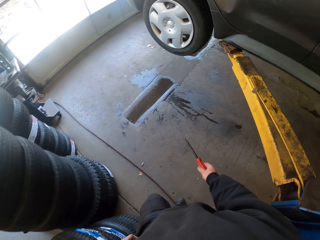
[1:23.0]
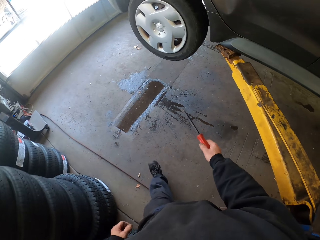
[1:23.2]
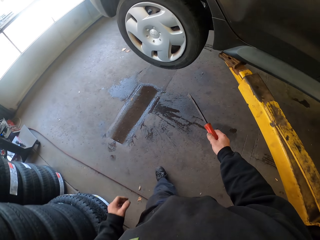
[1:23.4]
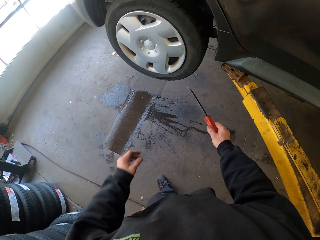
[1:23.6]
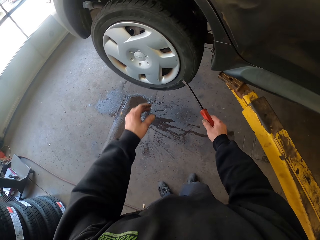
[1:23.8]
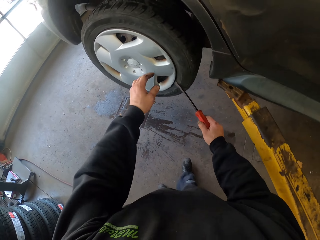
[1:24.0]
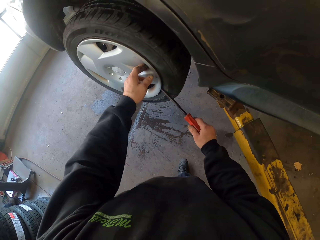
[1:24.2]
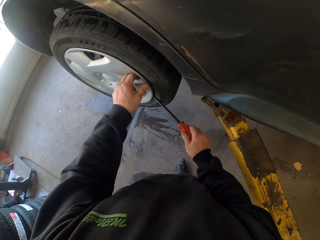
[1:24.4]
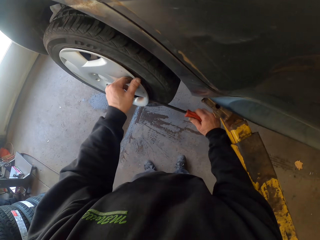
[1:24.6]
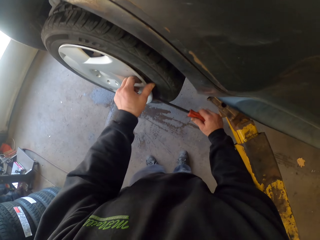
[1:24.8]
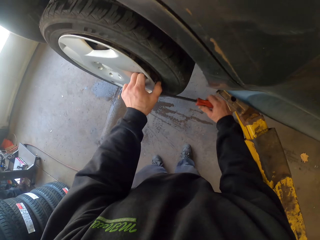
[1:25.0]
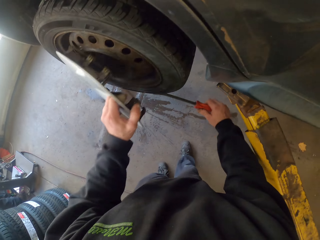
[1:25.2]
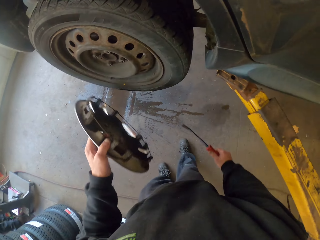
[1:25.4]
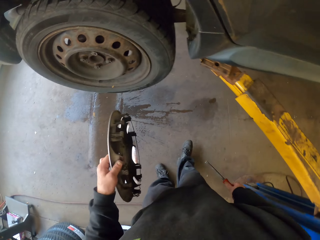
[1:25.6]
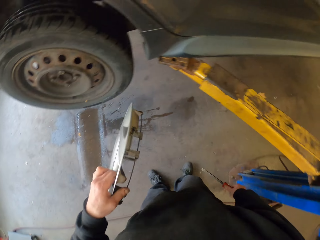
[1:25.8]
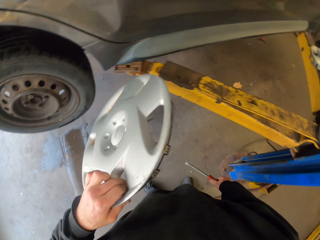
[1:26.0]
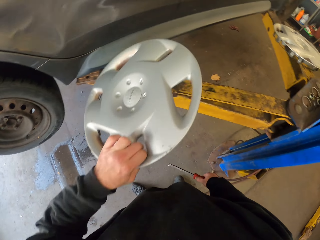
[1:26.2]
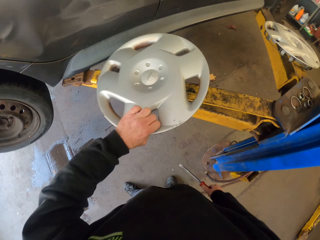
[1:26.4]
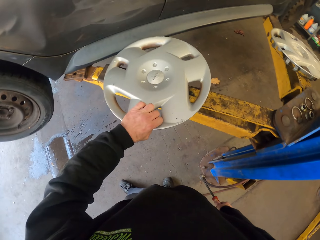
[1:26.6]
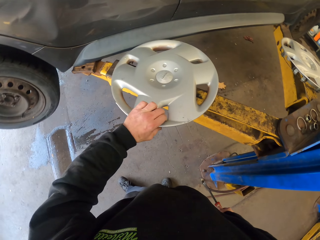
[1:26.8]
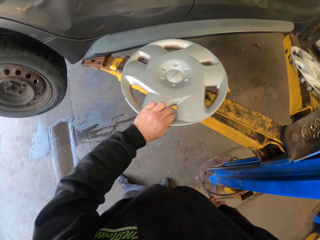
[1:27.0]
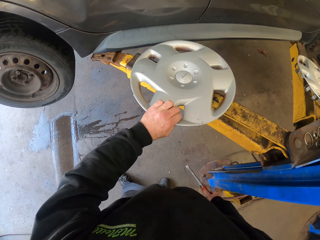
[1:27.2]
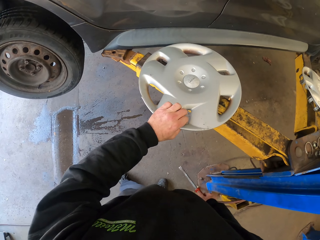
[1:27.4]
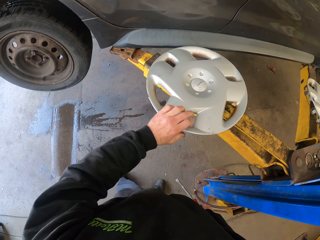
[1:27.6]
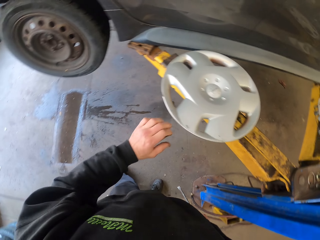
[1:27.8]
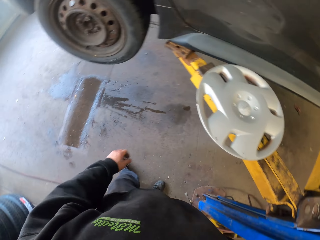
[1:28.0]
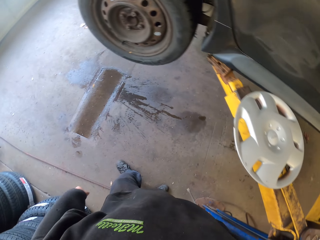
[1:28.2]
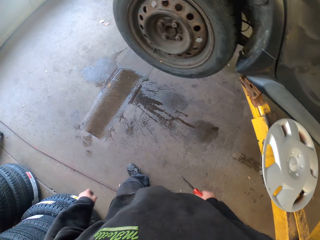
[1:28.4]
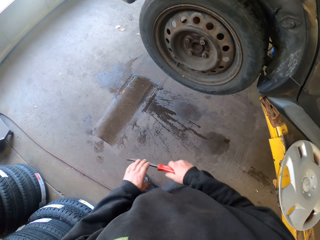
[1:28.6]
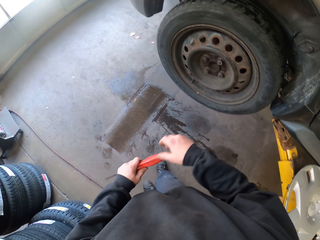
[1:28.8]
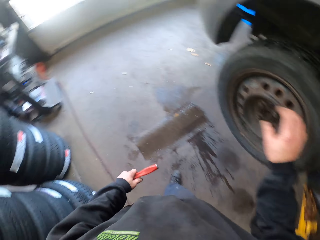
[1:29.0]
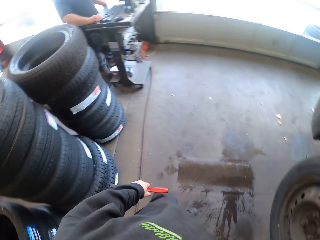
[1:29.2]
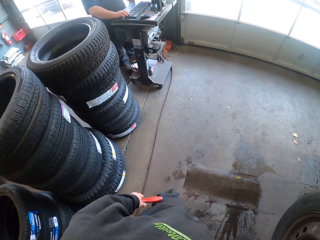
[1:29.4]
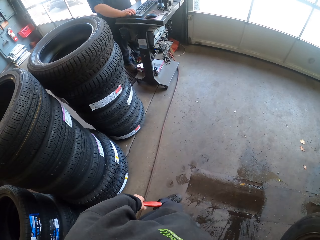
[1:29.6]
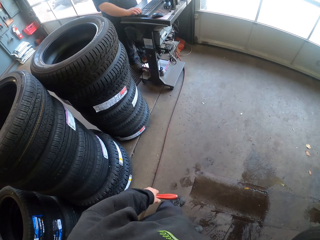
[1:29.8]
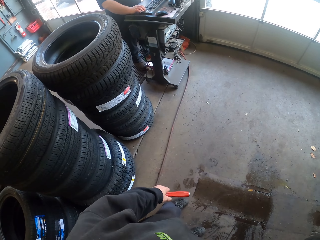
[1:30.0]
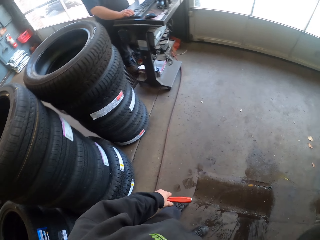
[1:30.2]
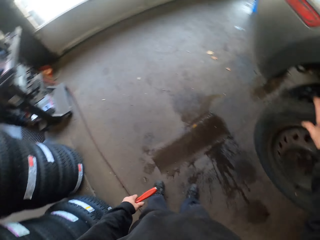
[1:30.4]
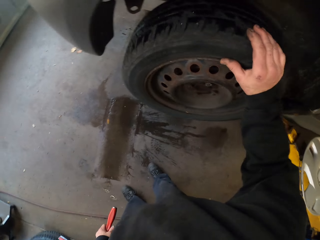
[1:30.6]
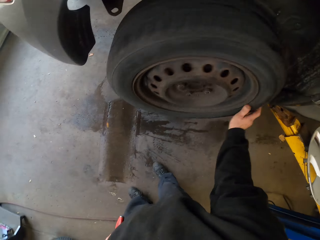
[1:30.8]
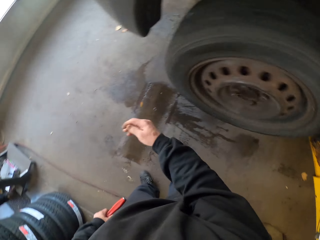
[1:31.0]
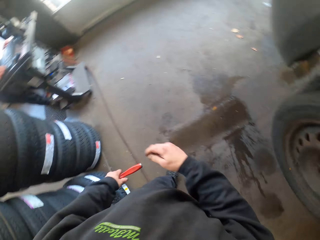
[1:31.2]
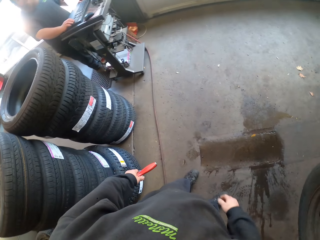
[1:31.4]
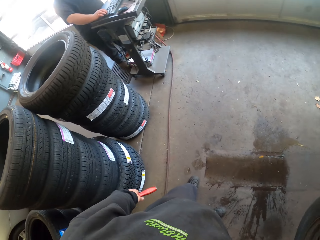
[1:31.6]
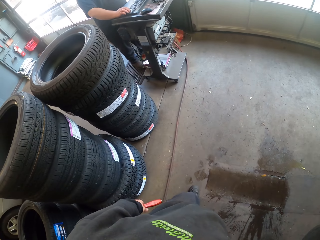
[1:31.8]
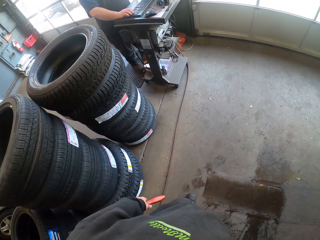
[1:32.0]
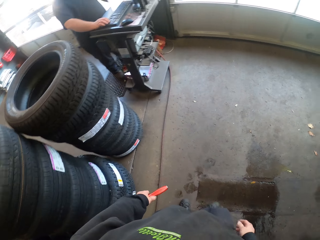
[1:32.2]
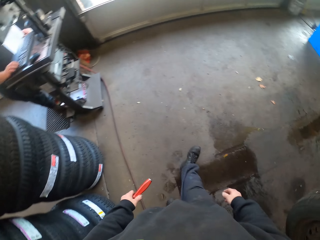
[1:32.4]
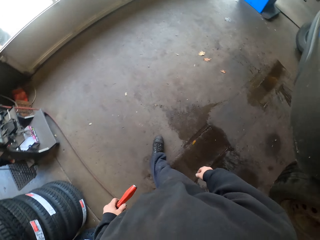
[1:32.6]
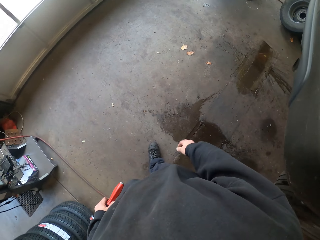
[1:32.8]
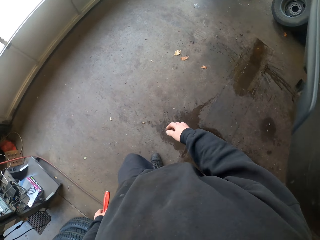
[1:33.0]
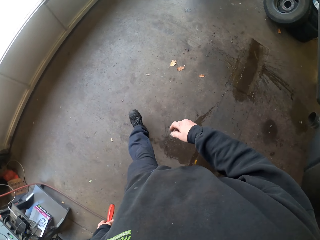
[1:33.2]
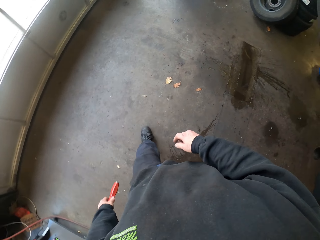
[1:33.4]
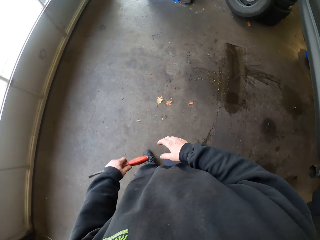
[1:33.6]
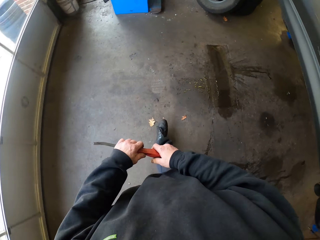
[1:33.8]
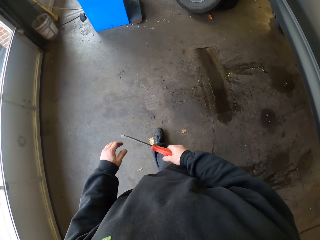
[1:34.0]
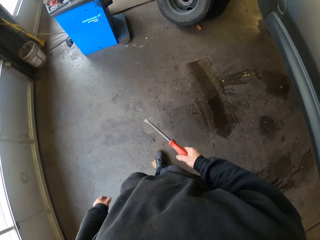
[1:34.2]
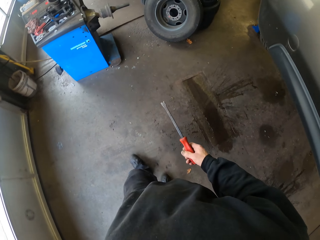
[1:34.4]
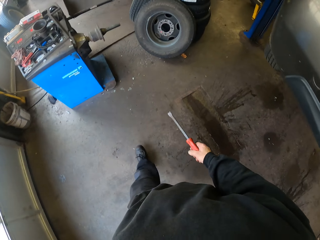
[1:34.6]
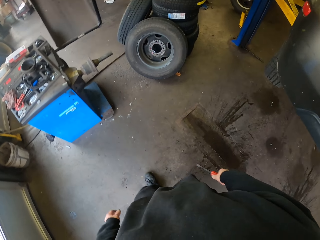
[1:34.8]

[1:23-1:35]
The camera wearer walks around. They remove the outer lip. They place the outer lip on the car lifter. They pass the screwdriver to the left hand. They rotate the car wheel. They walk in the garage.

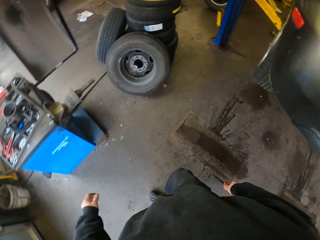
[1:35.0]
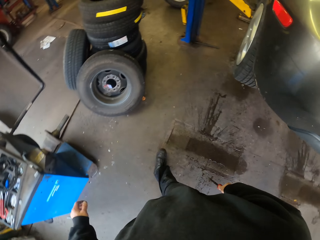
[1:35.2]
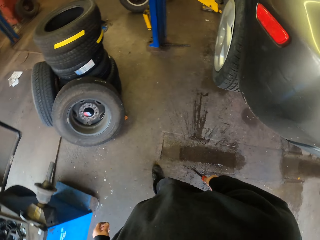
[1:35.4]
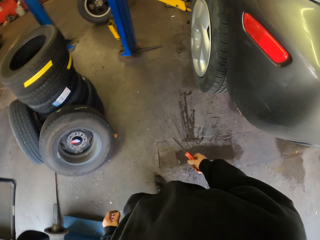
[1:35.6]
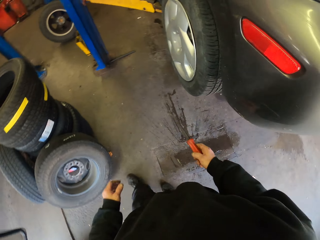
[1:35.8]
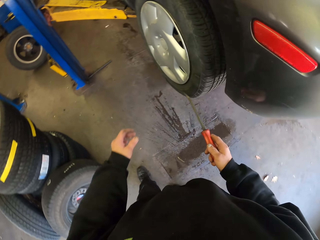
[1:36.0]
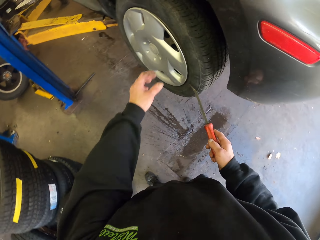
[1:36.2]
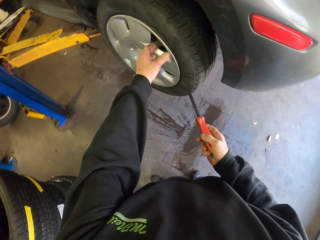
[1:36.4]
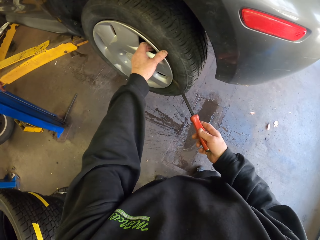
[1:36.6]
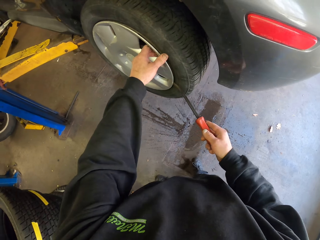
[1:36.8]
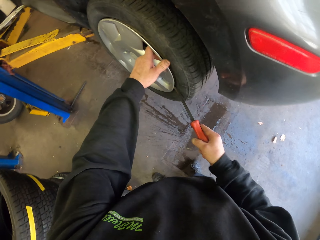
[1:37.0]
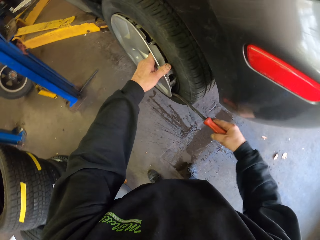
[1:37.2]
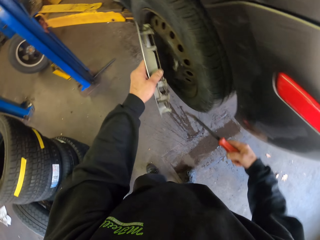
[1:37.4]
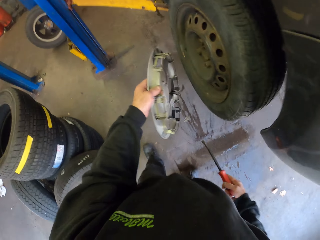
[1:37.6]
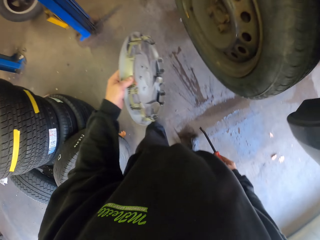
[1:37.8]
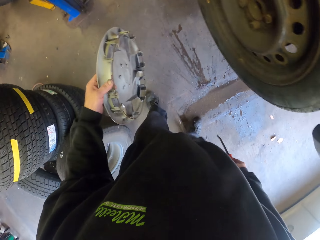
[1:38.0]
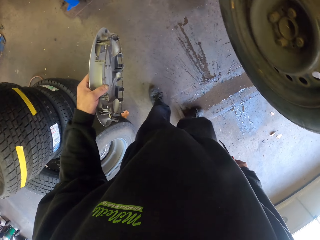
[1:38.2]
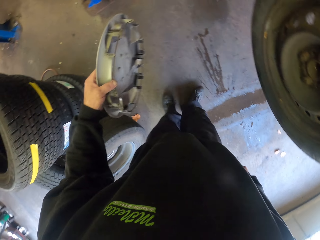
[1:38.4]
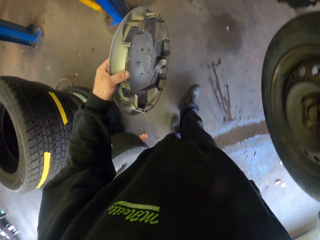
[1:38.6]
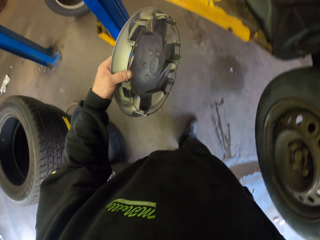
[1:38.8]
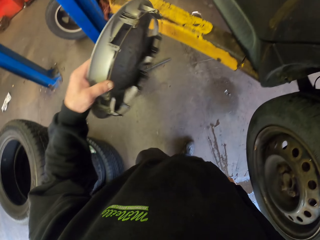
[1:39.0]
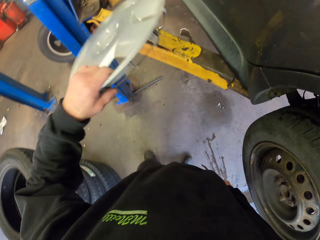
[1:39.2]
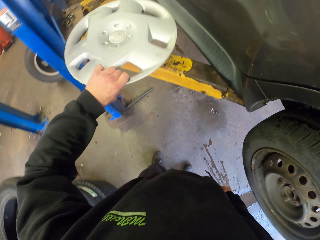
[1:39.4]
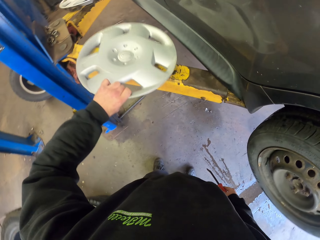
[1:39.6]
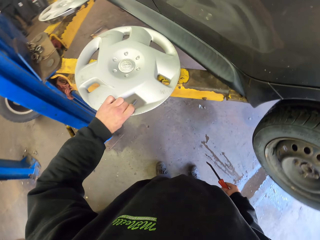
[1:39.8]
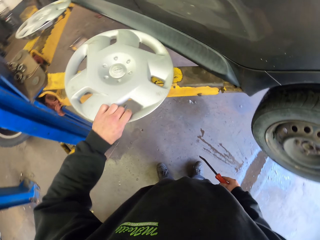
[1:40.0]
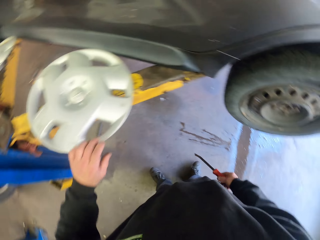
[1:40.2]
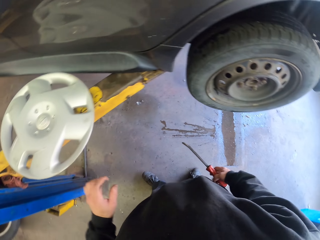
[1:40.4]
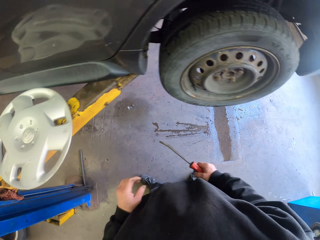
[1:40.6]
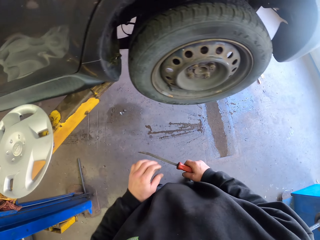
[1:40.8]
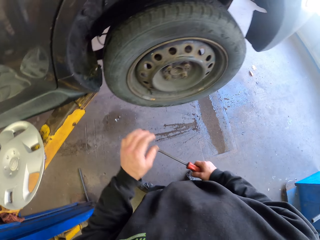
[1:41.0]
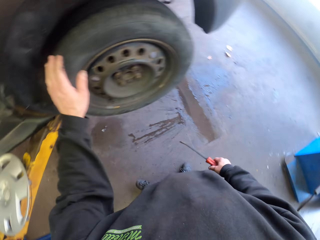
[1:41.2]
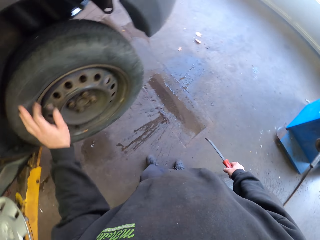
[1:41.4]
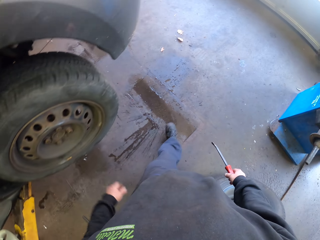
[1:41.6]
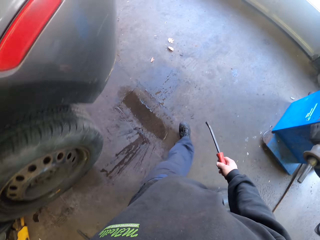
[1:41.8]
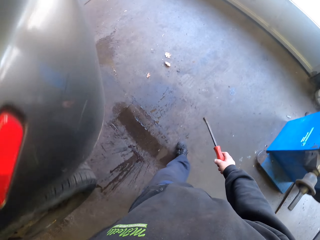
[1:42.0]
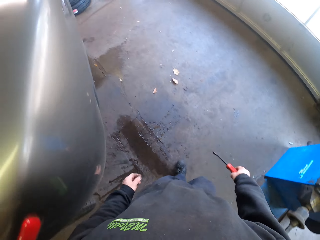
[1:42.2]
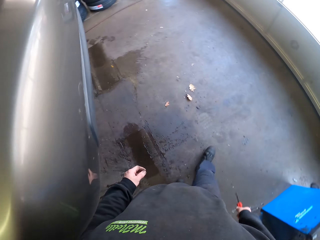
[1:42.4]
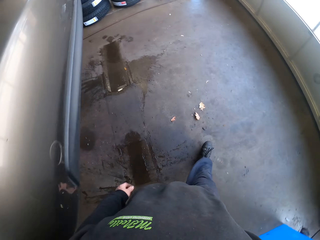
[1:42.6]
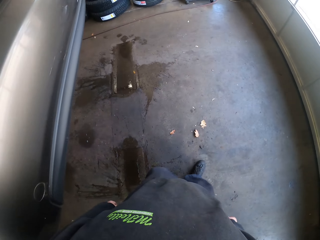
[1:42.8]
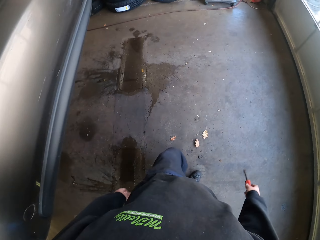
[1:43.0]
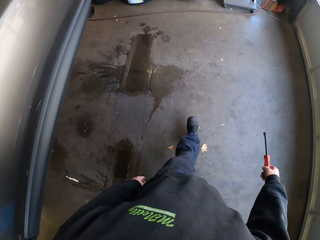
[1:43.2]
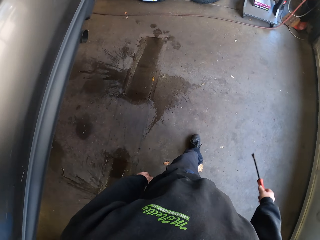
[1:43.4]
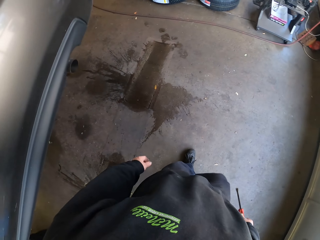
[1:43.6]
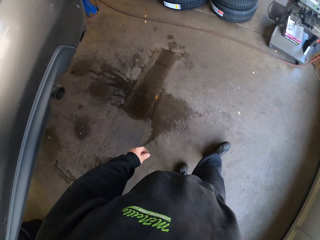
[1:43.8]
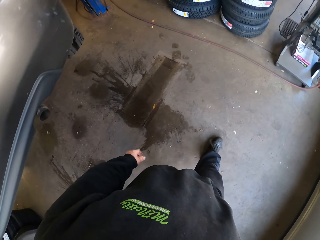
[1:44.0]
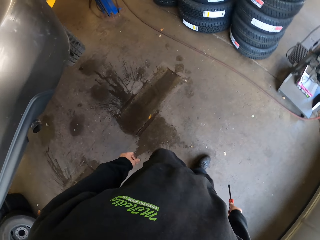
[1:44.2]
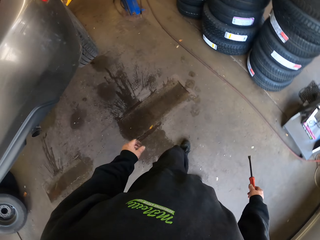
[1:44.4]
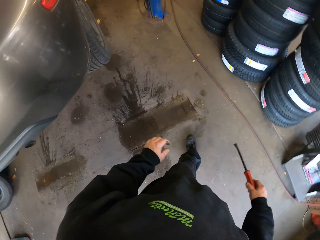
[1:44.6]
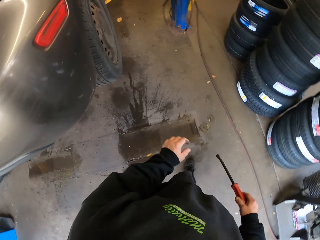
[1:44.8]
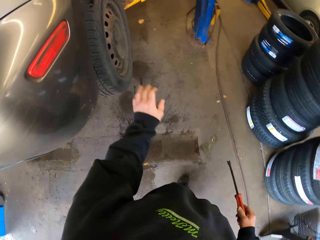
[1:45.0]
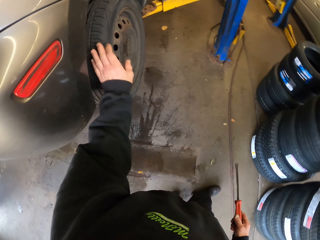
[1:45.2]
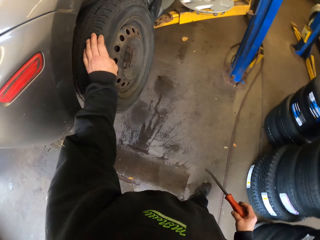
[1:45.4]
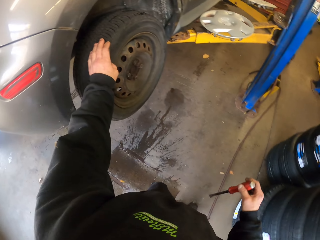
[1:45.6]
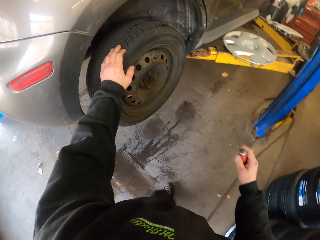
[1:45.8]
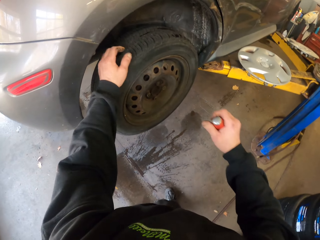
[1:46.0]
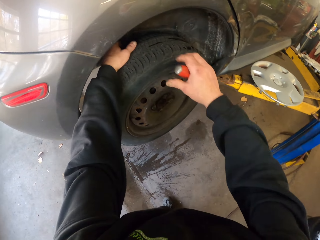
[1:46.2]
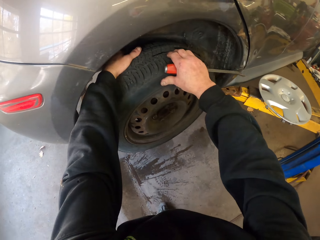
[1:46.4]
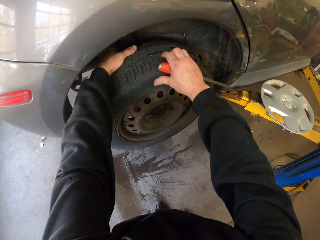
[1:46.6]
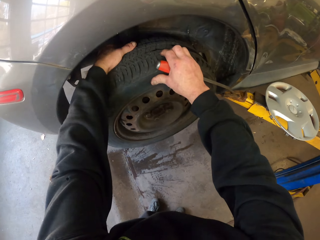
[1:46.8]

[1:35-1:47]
The camera wearer passes the screwdriver to the right hand. They walk in the garage. They remove the outer lip. They place the outer lip on the car lifter. They touch the car wheel. They walk in the garage. They hold the car wheel.
